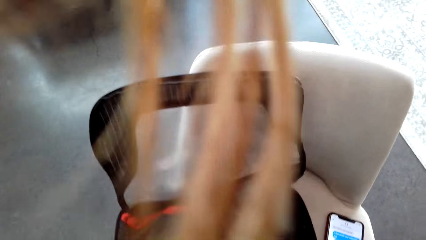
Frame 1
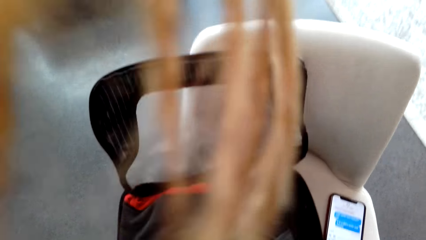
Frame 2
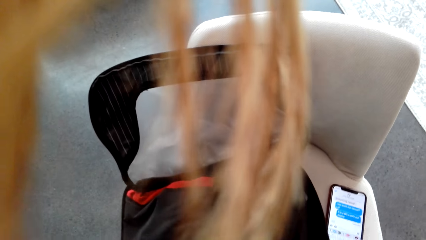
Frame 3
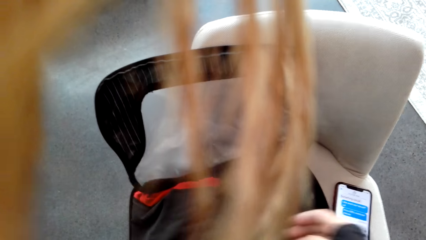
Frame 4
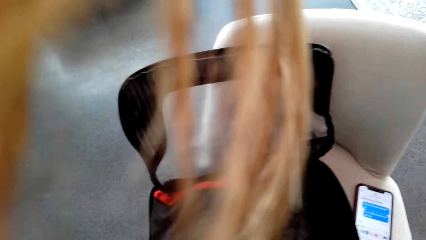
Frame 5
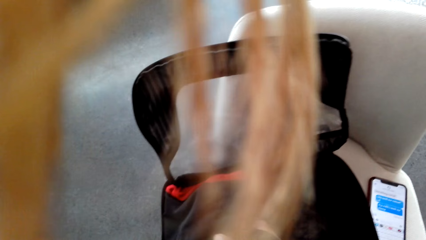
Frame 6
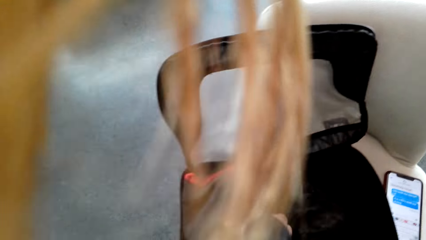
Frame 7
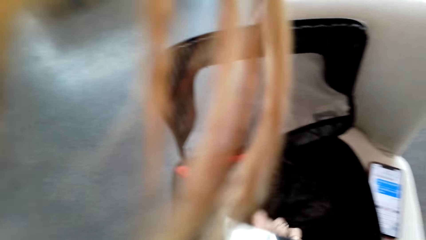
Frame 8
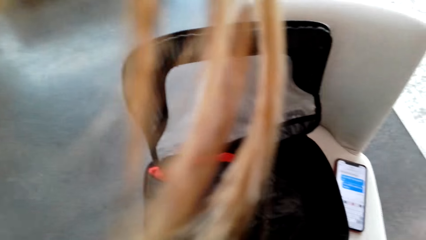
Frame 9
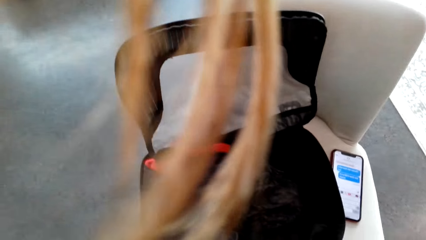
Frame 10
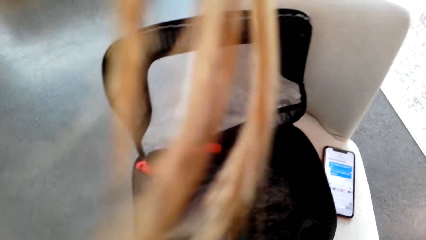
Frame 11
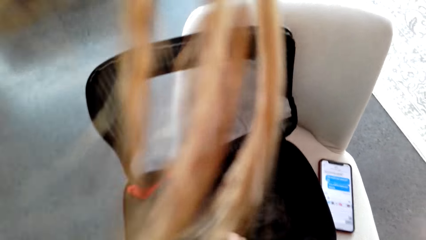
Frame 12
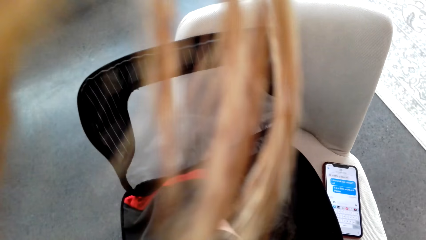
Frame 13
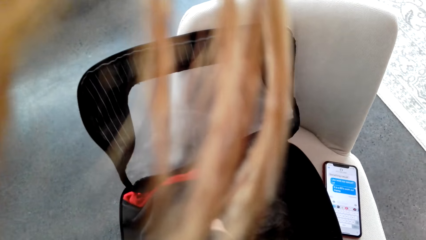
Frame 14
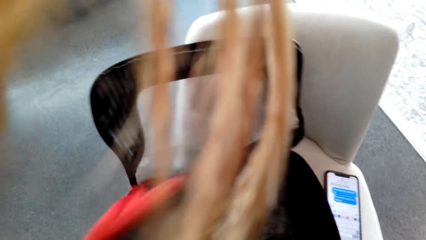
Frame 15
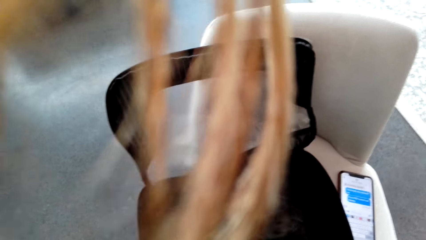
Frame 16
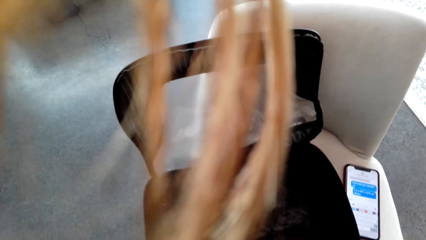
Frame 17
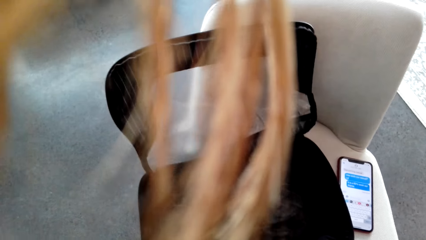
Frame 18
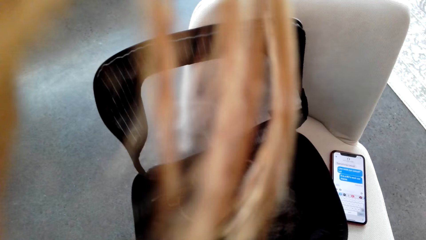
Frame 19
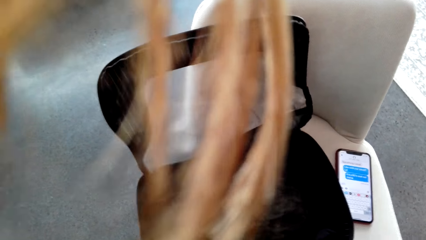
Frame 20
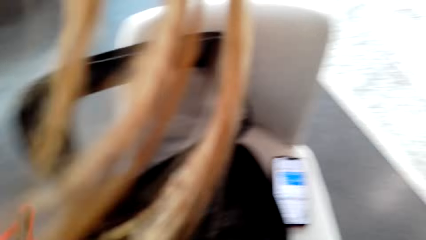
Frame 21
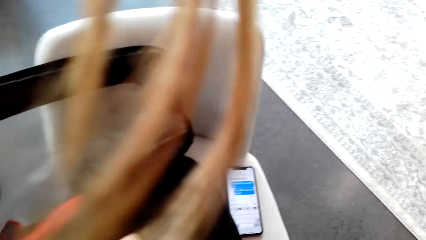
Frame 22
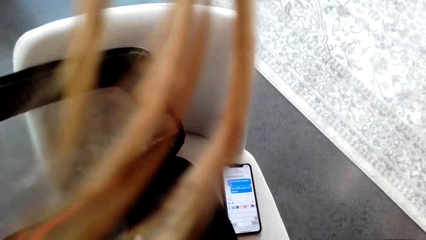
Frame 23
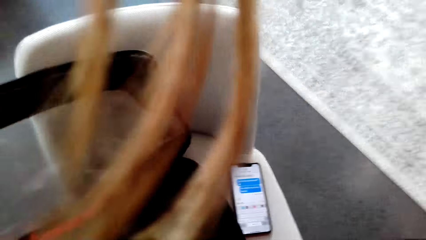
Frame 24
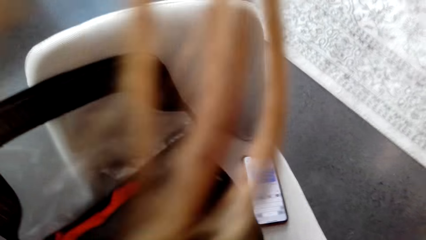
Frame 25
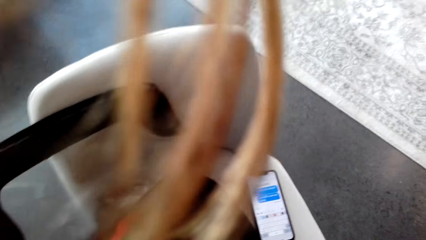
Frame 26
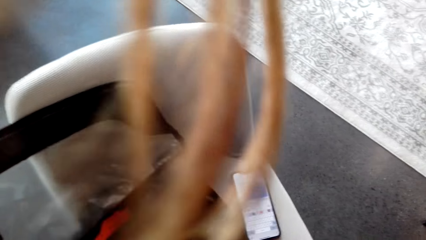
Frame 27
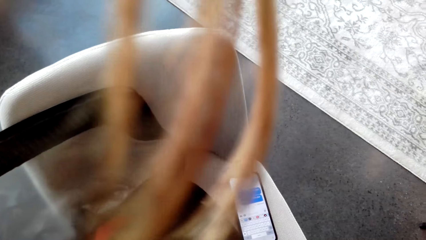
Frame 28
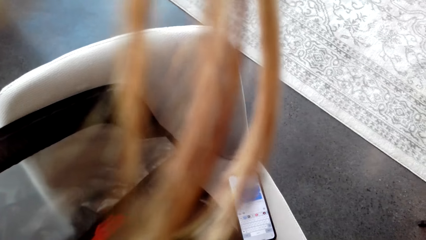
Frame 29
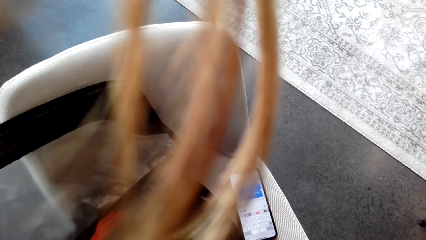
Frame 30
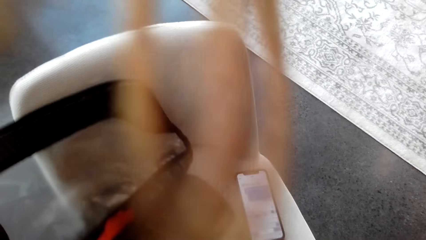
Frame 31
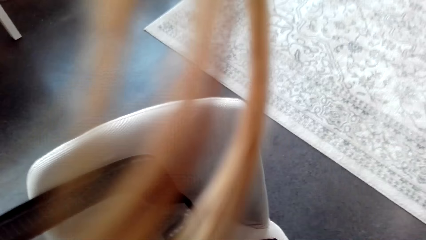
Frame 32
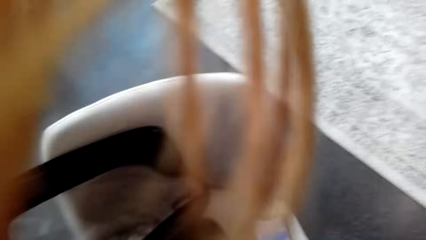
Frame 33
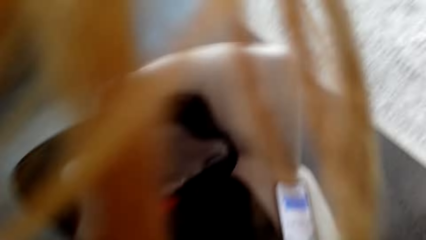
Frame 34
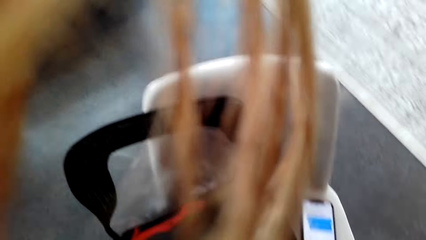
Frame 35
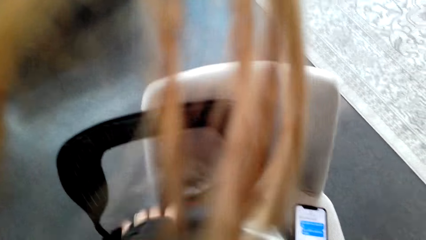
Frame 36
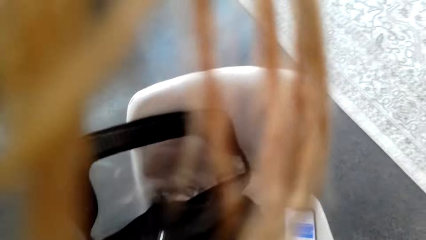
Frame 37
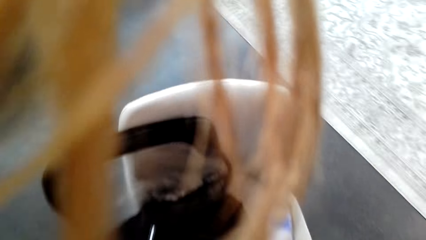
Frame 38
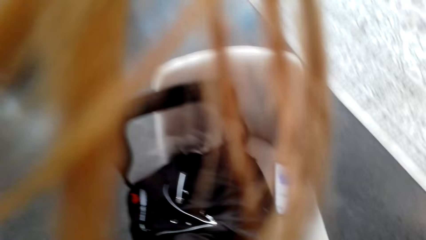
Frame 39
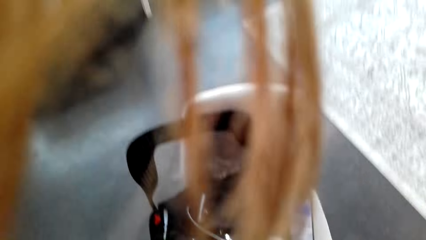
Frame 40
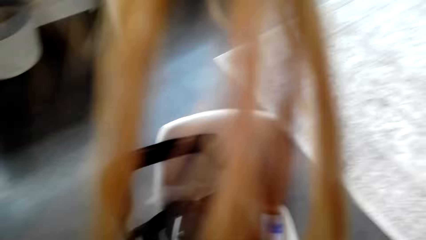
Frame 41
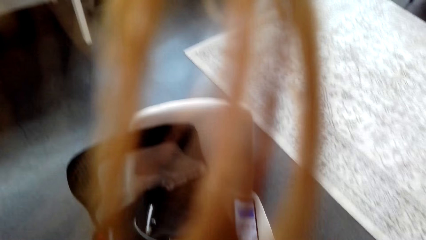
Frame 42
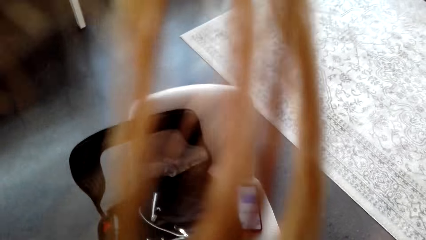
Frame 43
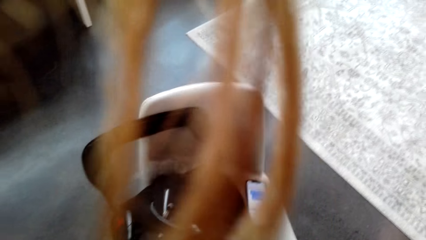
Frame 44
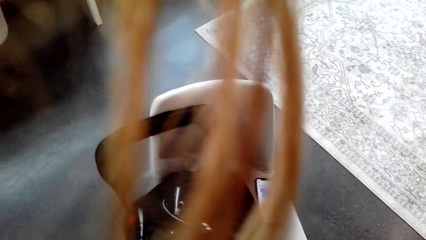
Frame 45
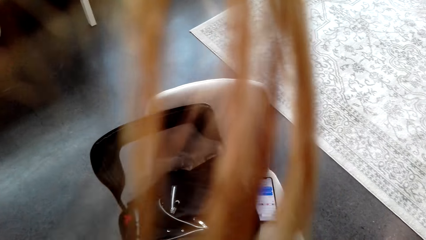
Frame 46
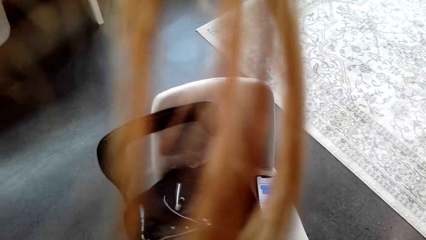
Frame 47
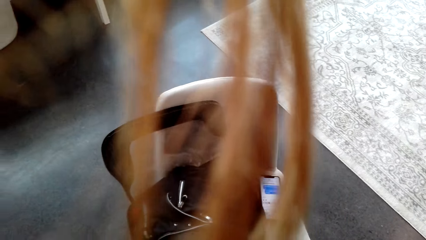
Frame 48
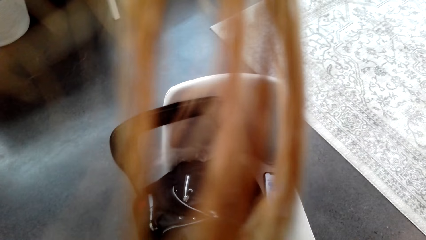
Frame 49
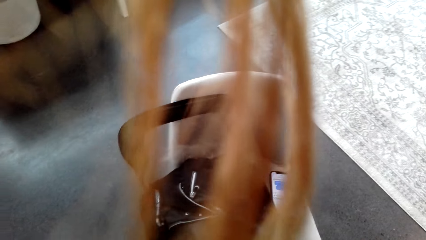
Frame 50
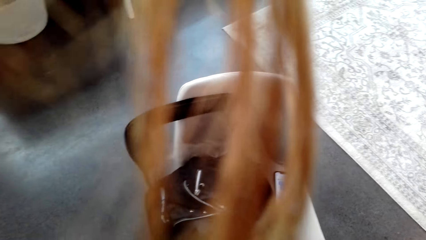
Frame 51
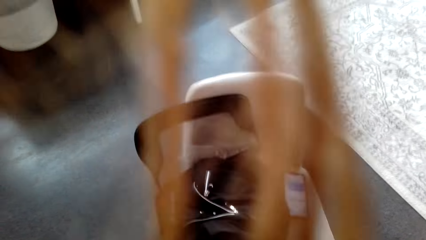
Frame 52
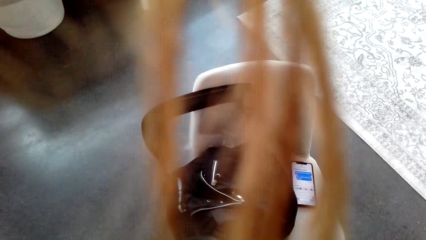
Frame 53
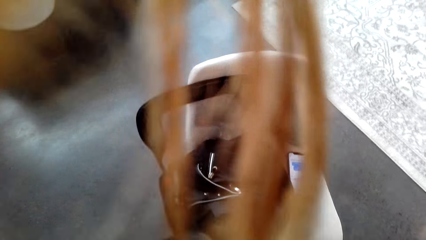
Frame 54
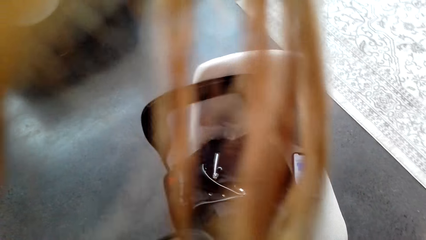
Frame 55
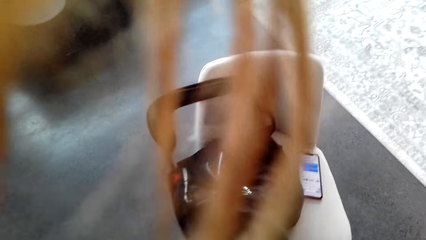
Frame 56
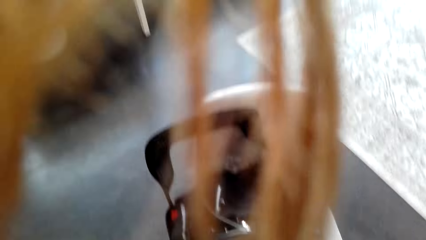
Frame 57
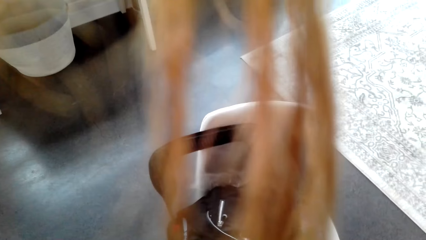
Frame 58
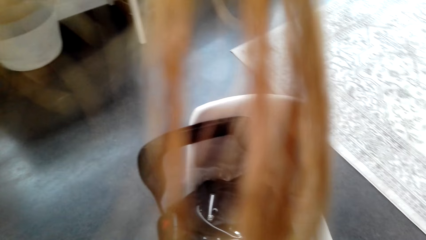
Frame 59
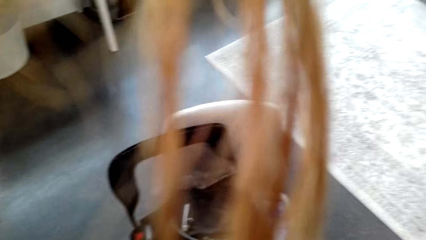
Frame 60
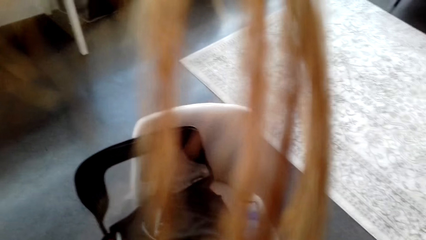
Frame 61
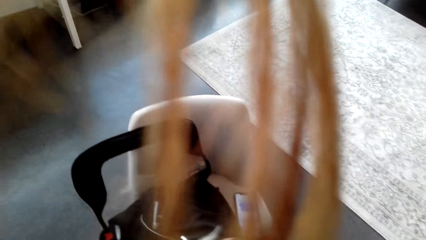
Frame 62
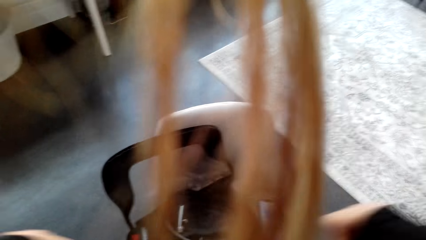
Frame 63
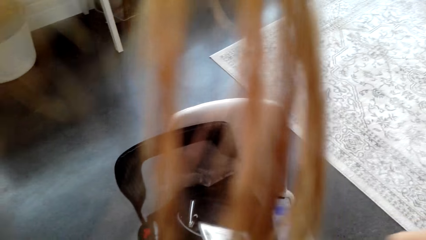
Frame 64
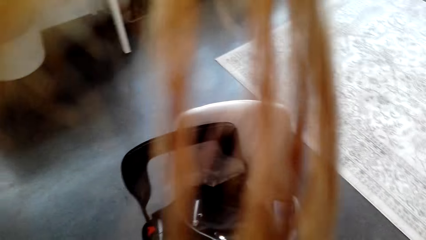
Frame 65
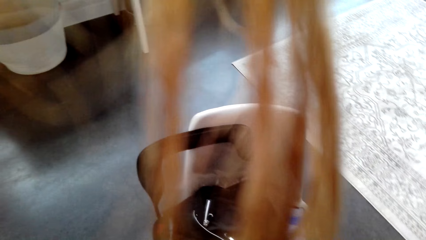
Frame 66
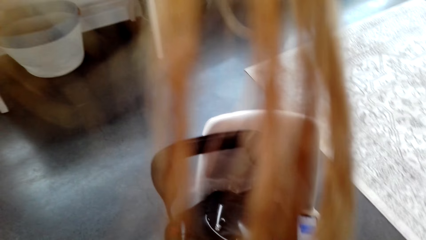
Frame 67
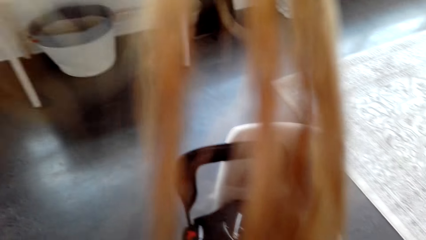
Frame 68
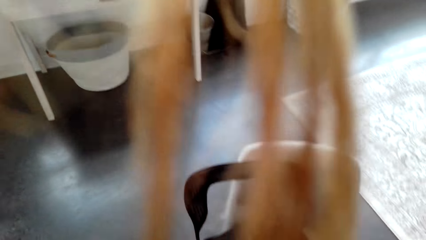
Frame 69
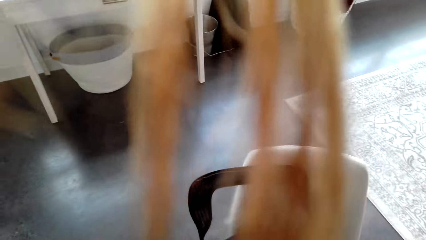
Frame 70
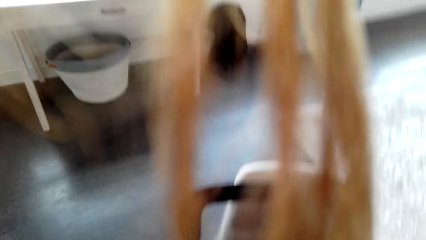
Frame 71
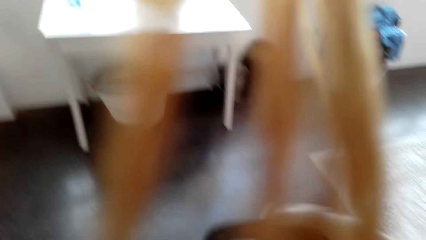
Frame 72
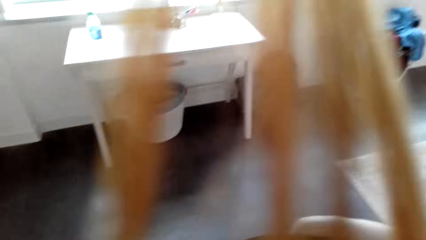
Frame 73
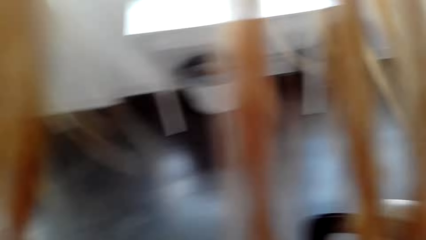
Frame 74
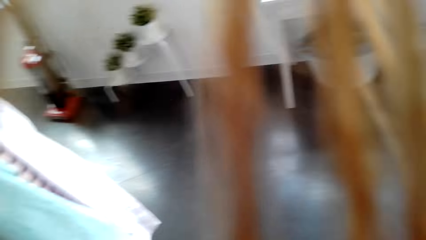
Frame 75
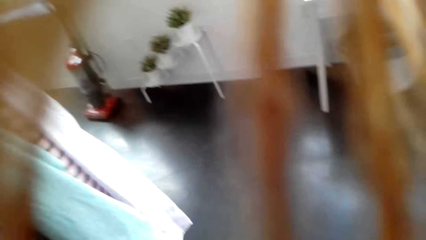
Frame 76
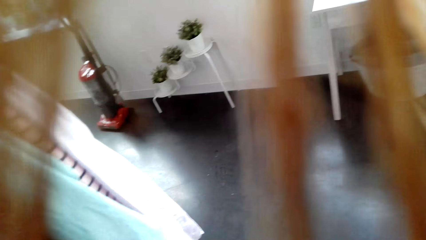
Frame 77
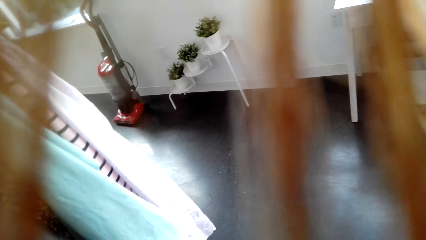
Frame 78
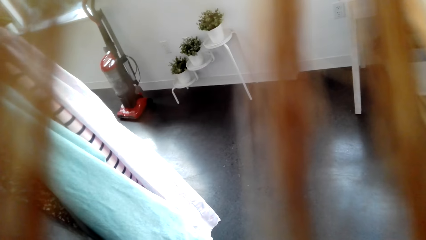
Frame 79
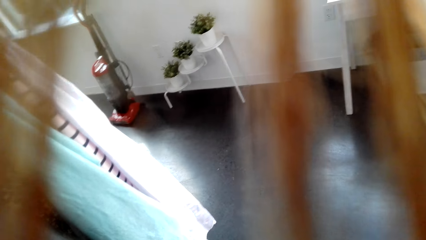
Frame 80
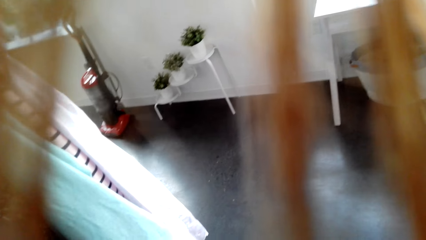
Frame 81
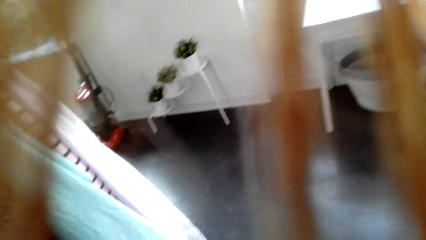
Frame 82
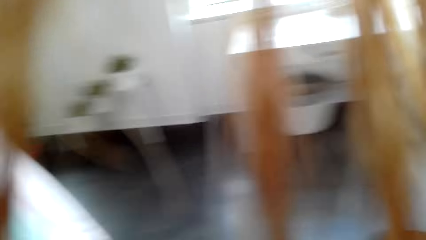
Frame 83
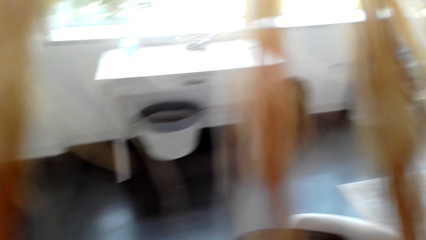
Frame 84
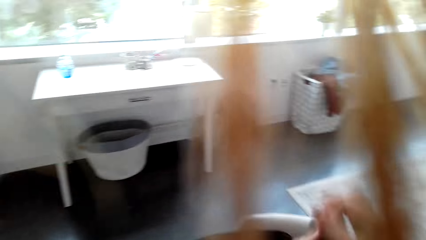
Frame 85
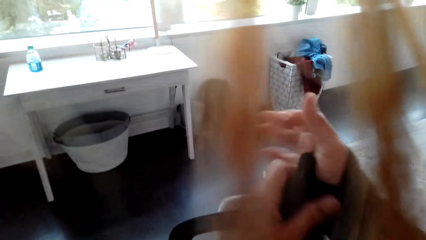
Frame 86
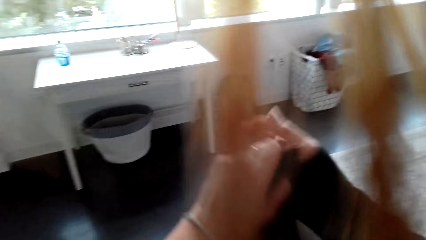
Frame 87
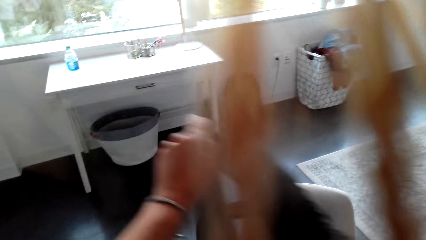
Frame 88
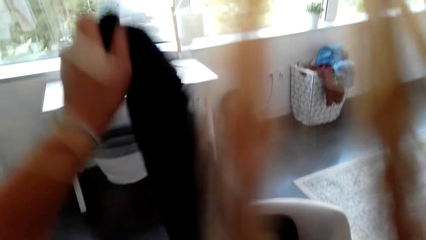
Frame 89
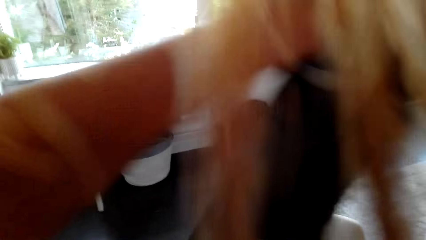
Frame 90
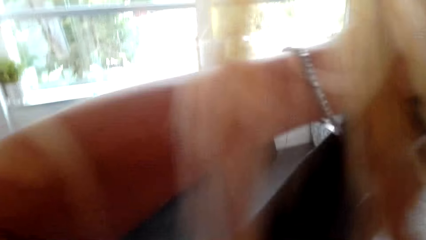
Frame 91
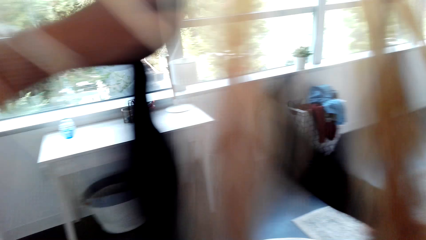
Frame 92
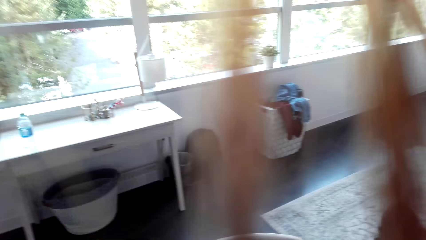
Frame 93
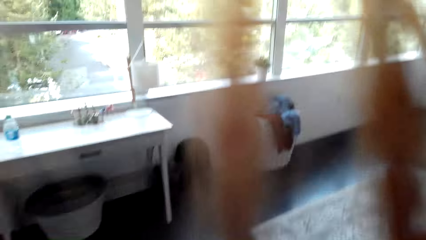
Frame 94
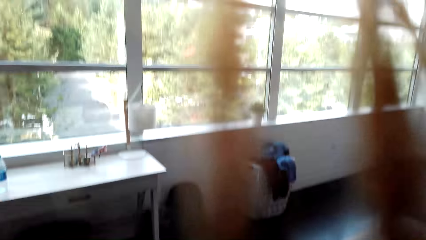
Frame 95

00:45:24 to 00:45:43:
The camera wearer picks up a cloth. They remove the cloth. They pick up the cloth.
